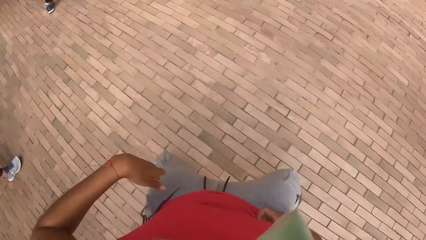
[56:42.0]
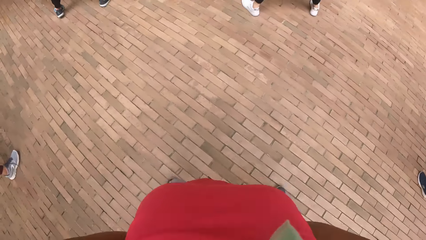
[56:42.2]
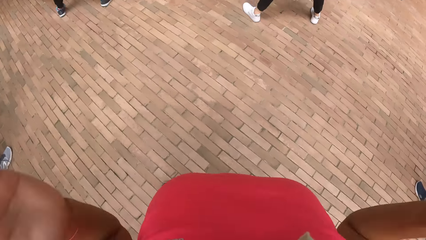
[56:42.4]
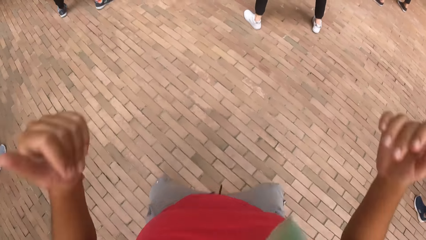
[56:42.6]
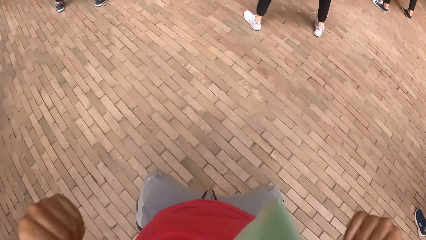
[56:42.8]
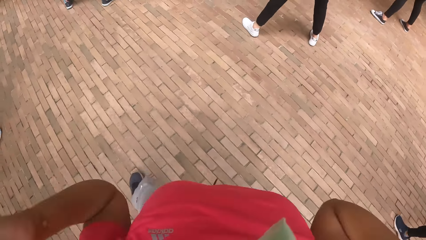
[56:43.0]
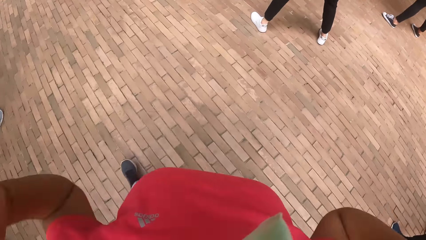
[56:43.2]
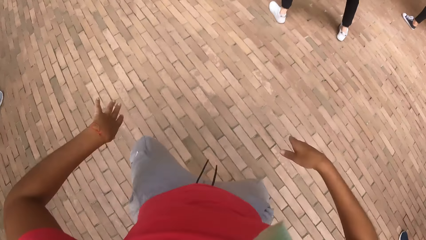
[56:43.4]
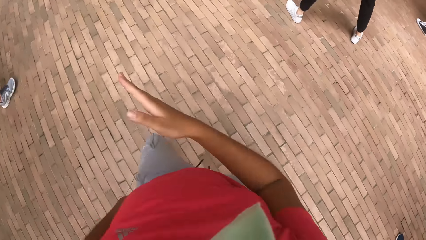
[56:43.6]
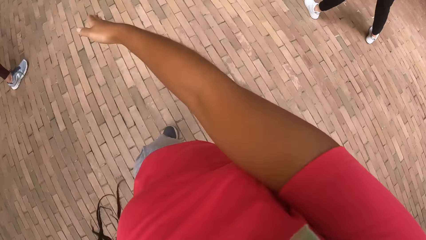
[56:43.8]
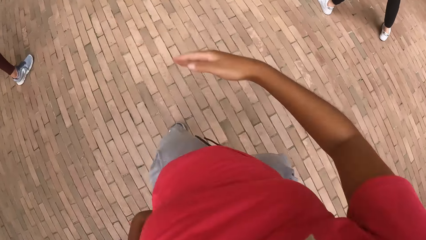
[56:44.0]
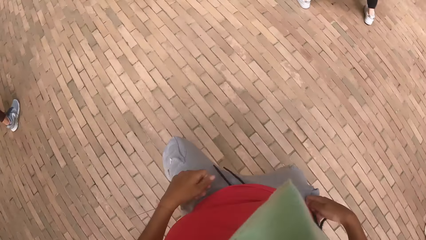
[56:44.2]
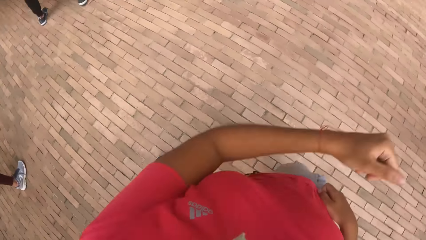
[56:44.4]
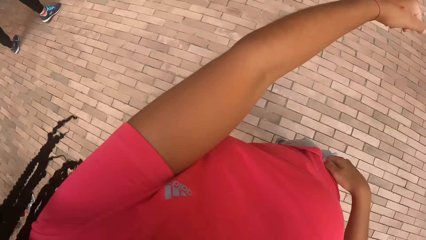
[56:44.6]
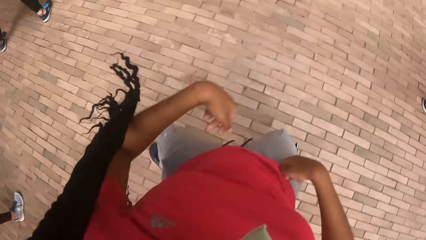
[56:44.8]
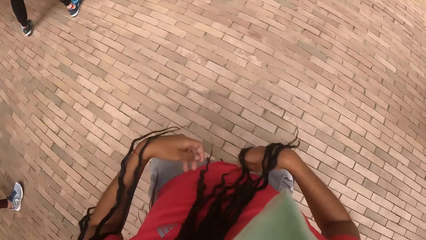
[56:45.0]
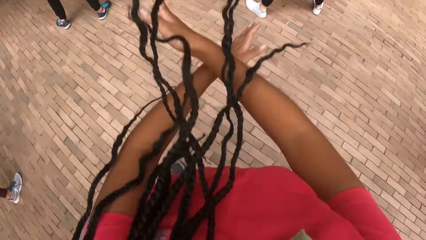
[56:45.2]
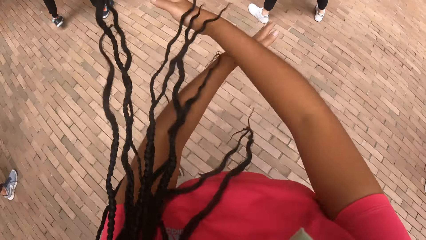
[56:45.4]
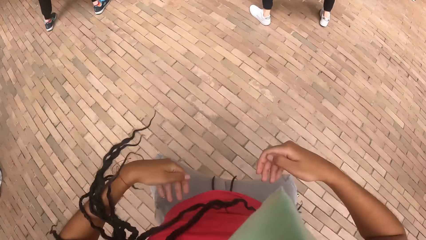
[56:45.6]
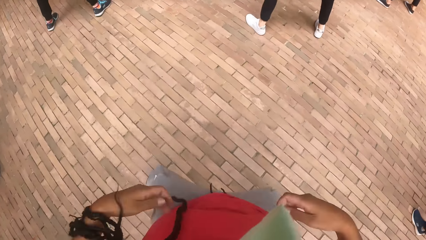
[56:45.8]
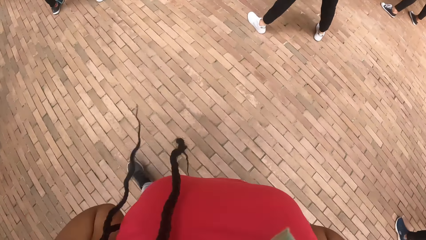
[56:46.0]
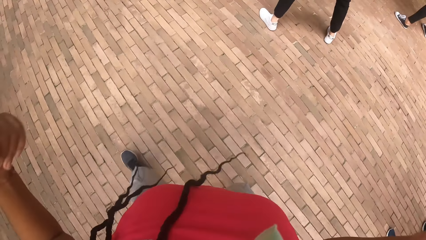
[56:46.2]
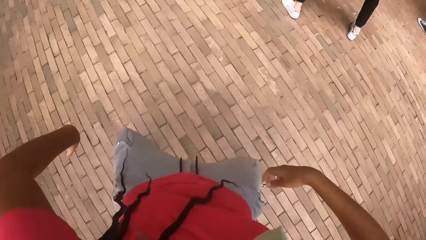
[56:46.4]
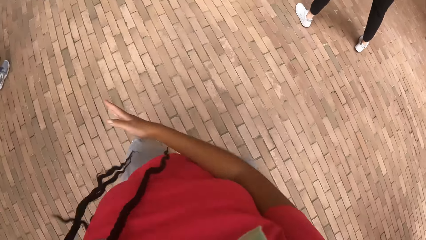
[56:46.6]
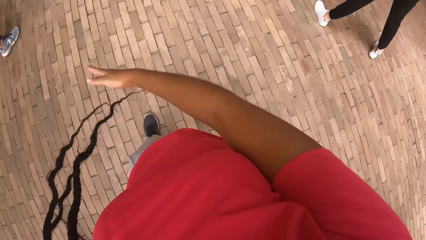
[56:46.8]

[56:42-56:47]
The camera wearer dances.

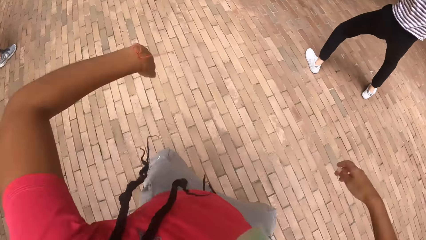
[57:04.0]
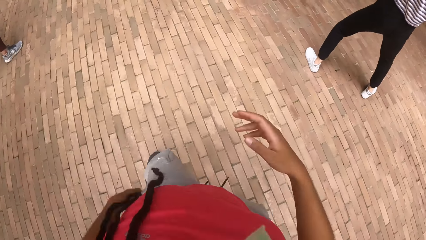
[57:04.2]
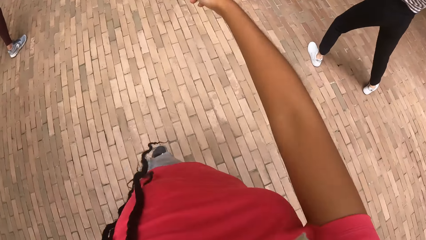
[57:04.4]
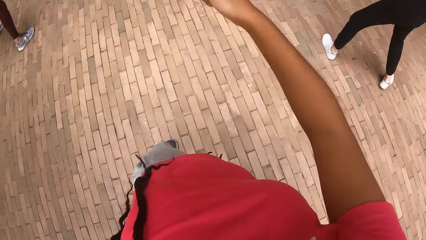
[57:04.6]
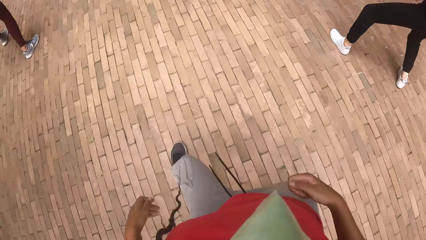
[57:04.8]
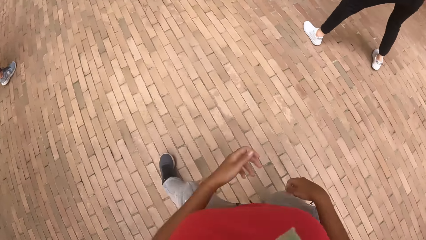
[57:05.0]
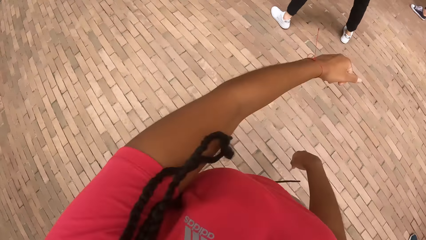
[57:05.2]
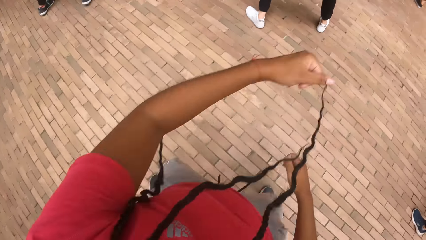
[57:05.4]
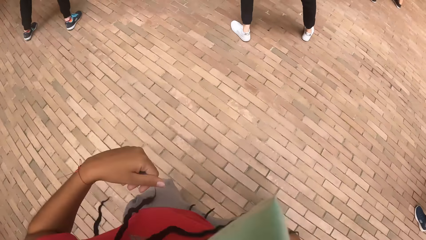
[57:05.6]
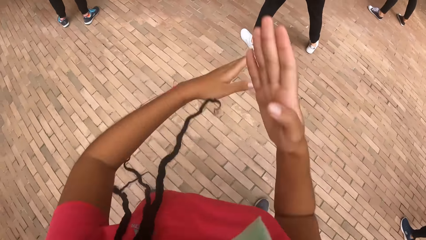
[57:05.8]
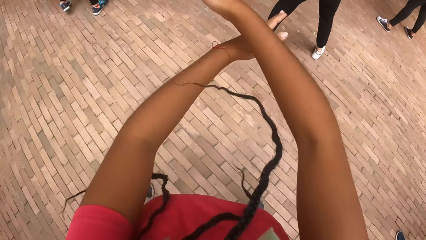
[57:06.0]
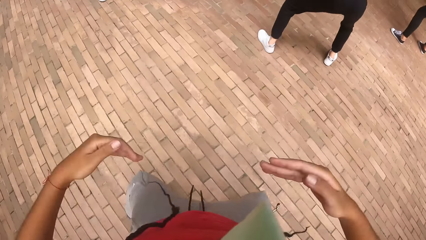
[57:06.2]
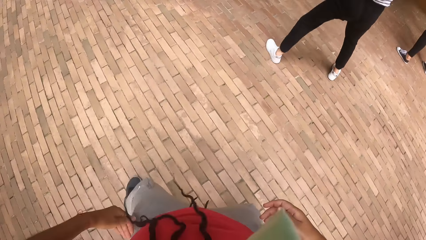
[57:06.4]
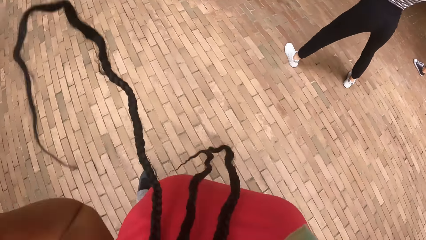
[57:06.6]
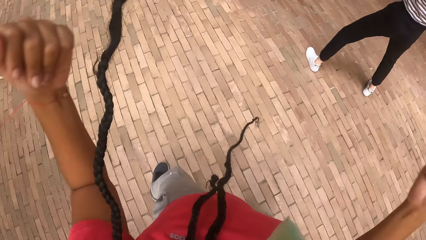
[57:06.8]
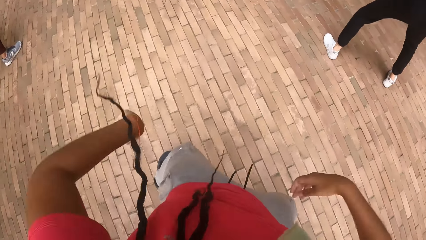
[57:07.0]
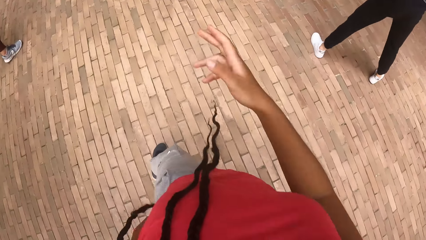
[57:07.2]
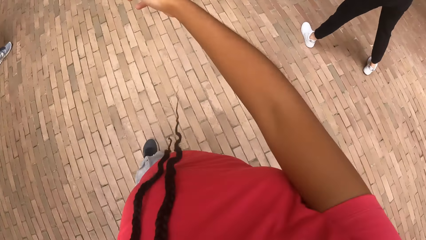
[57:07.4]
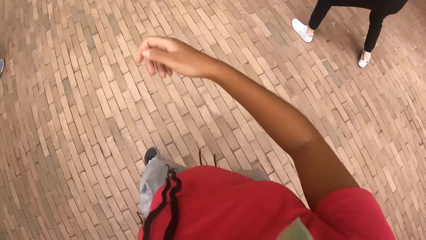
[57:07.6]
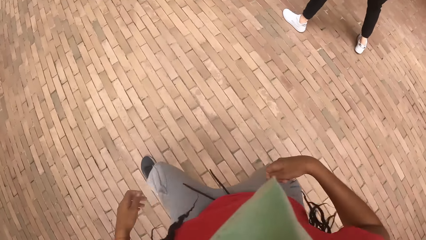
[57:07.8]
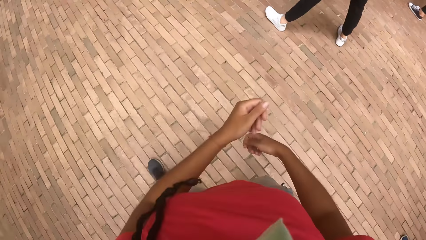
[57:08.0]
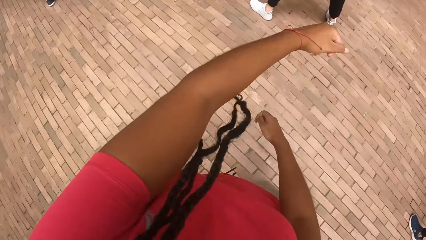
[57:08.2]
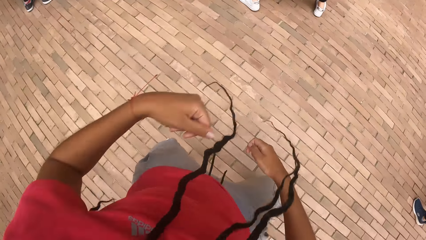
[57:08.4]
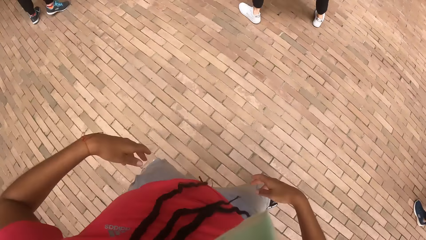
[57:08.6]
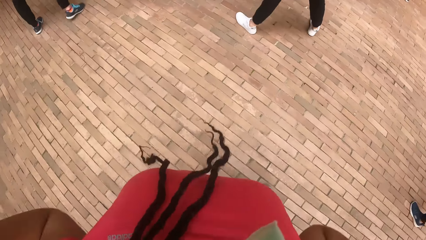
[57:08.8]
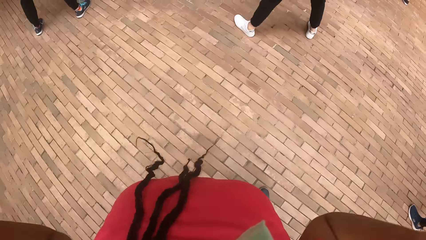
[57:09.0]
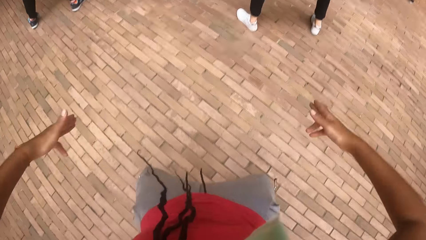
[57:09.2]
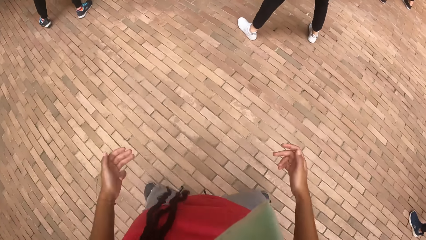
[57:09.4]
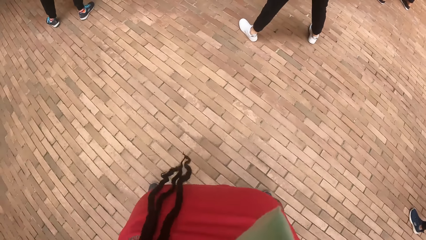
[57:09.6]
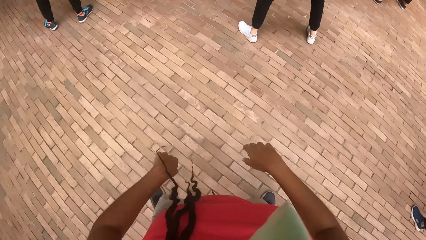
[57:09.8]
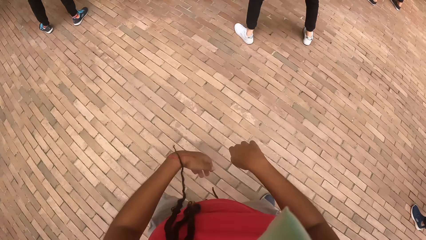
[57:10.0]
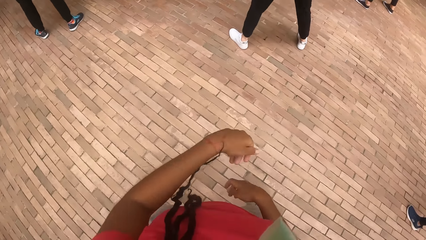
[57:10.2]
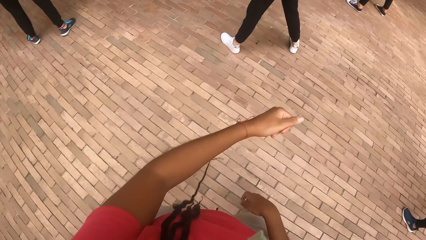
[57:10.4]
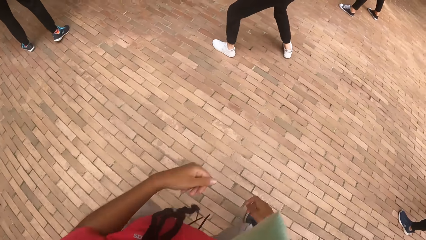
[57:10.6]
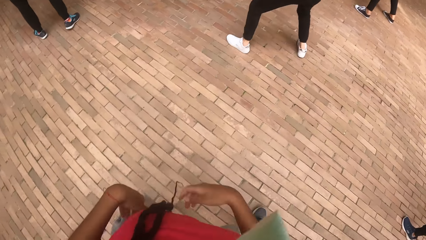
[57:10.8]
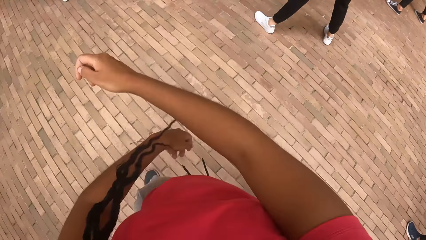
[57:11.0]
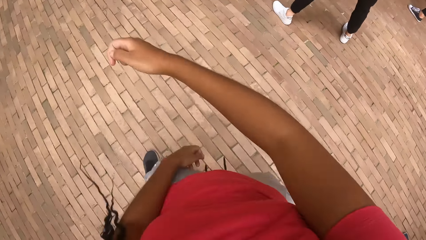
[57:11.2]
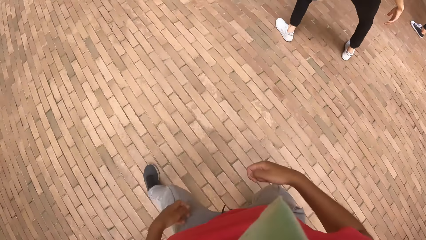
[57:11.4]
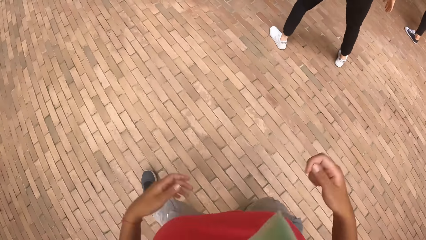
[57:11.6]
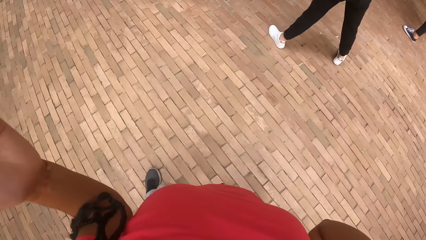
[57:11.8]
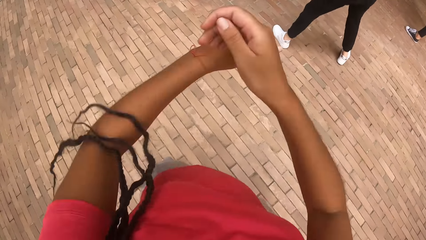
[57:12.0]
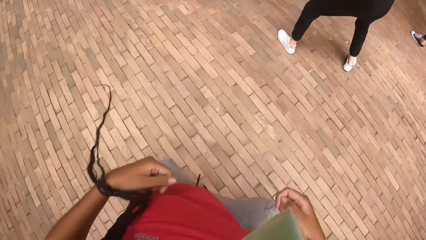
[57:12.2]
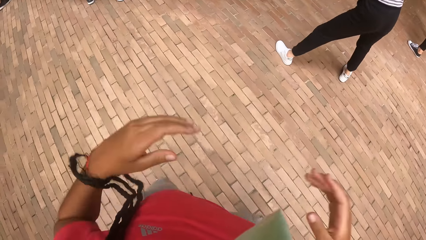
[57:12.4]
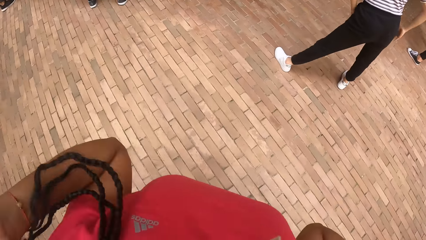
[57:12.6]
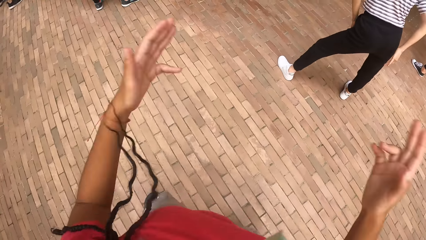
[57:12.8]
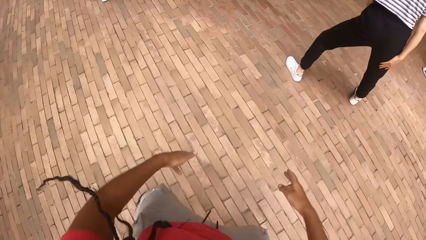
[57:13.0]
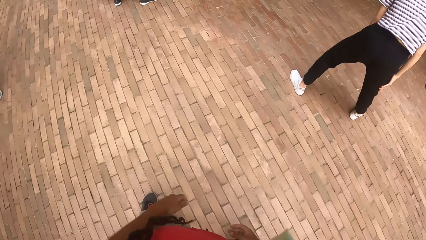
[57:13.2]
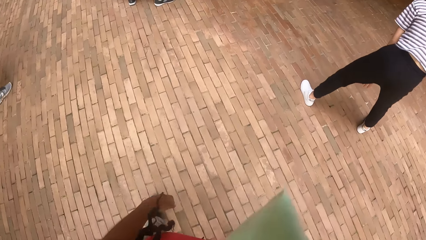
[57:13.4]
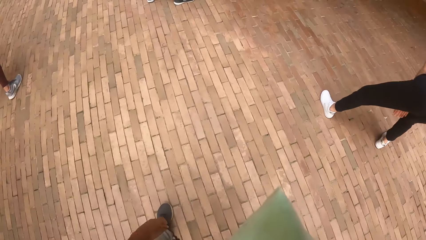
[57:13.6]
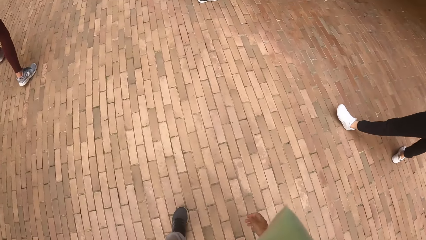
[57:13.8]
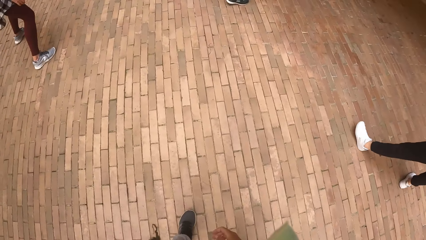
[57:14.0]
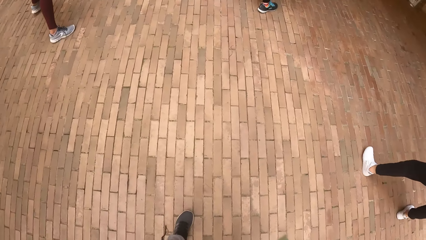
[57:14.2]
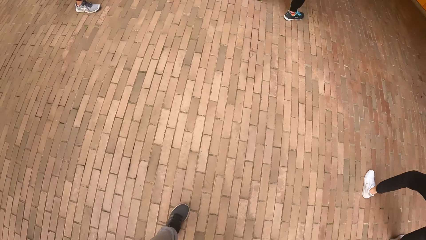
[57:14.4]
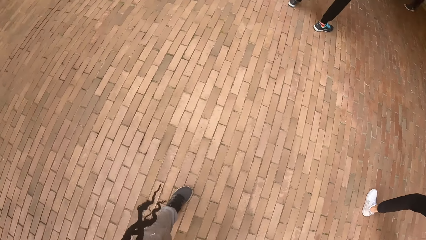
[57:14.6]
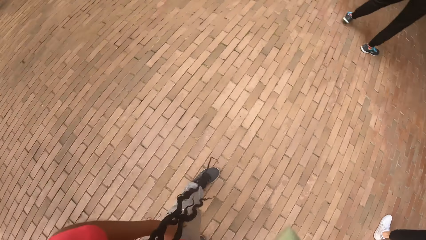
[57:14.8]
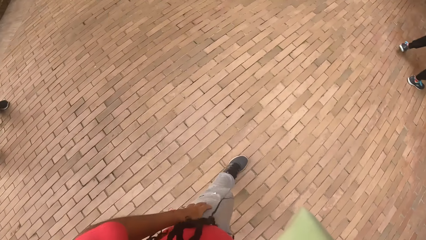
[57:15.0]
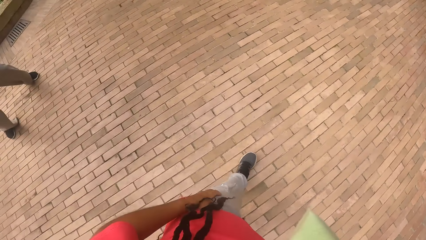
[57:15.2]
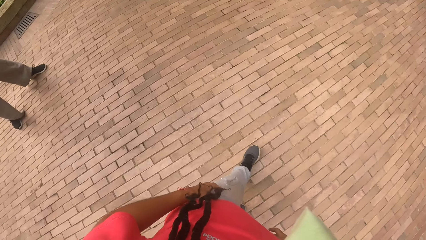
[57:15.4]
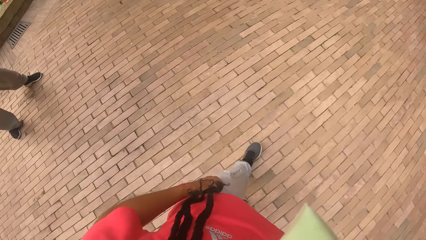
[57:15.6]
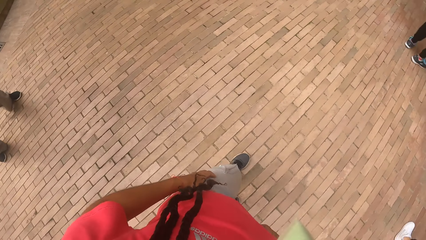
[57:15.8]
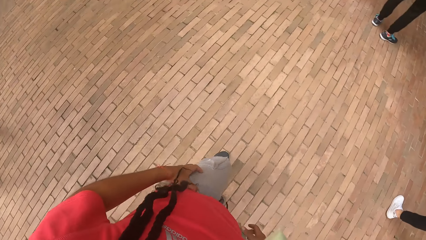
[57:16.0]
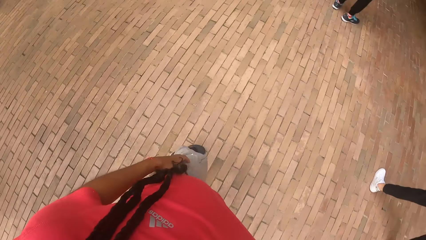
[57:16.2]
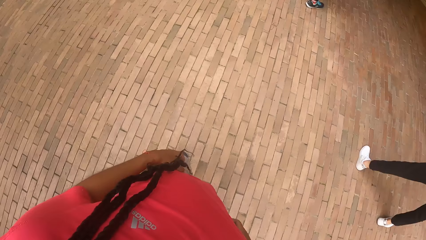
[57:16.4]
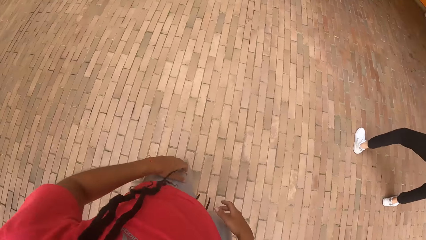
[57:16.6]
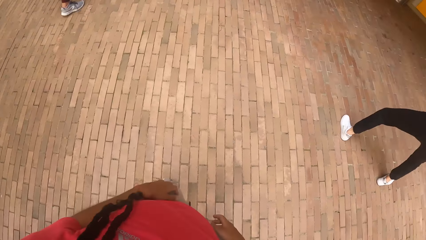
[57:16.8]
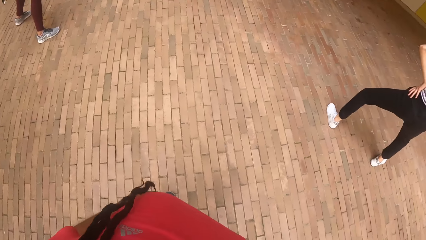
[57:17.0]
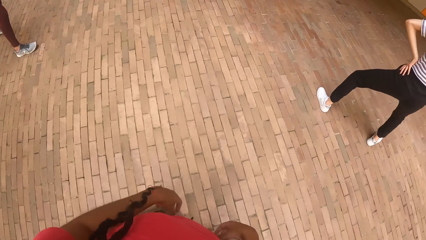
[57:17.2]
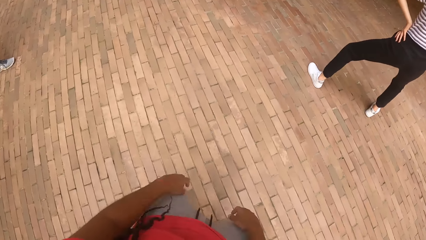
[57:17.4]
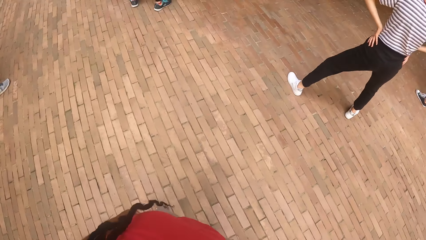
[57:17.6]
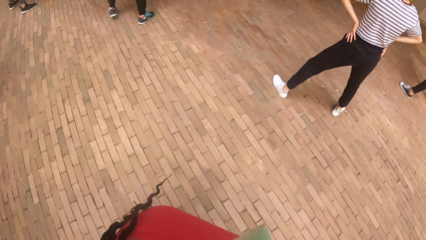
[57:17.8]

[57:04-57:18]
The camera wearer dances. They look around.
